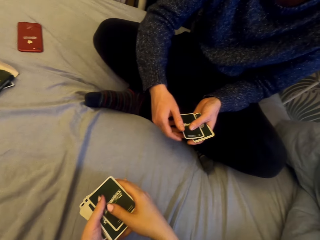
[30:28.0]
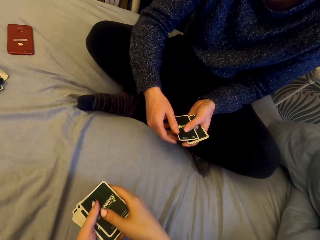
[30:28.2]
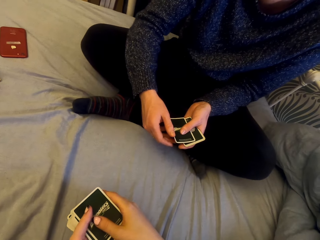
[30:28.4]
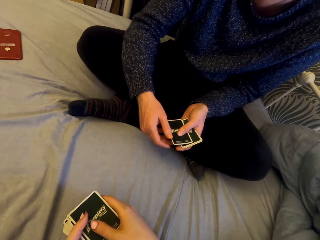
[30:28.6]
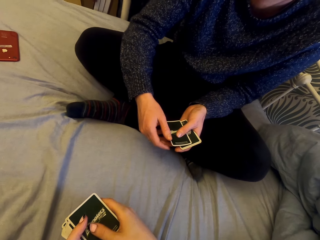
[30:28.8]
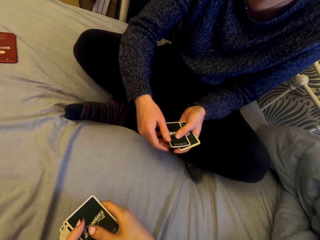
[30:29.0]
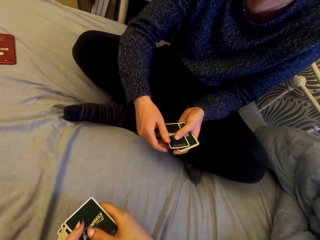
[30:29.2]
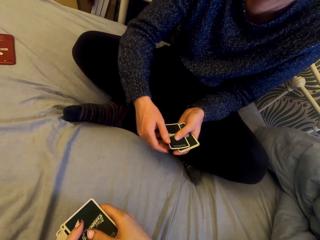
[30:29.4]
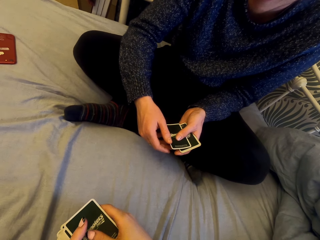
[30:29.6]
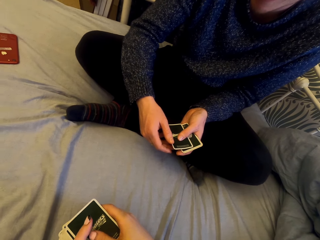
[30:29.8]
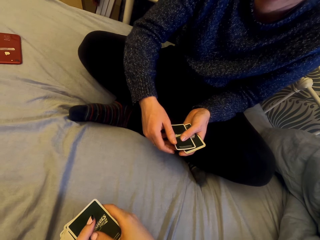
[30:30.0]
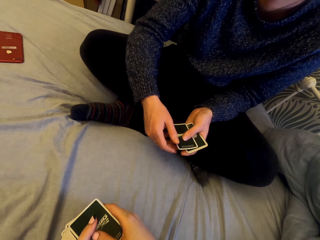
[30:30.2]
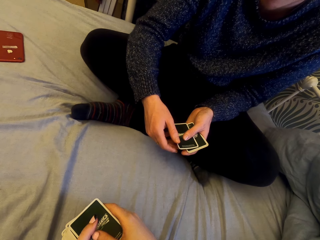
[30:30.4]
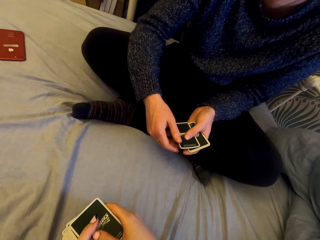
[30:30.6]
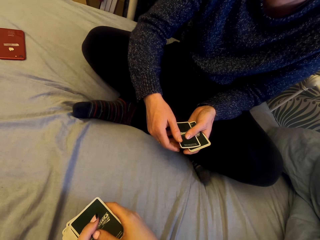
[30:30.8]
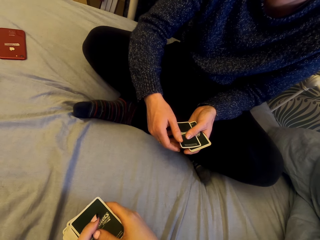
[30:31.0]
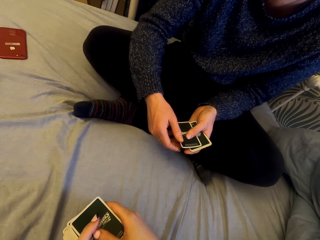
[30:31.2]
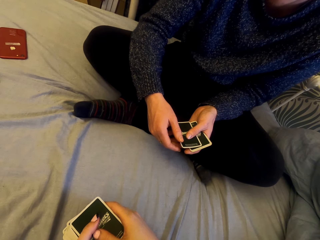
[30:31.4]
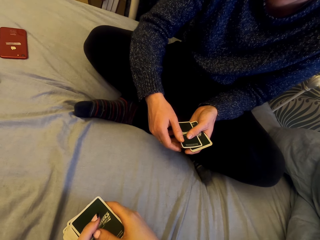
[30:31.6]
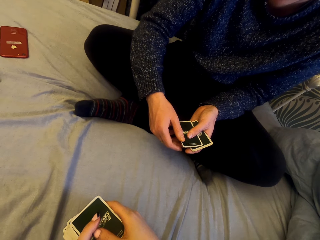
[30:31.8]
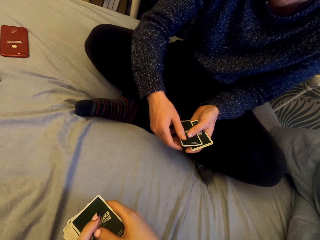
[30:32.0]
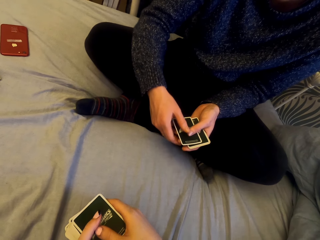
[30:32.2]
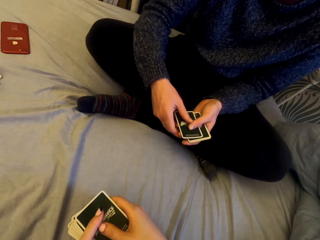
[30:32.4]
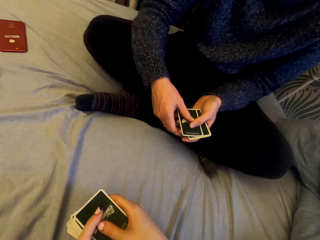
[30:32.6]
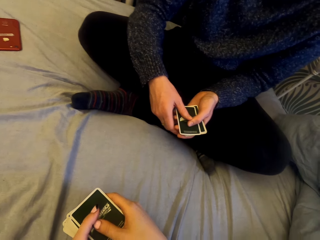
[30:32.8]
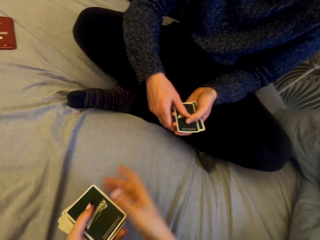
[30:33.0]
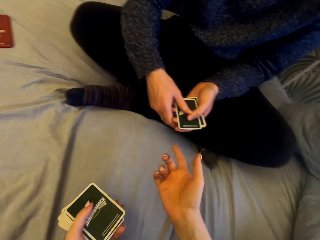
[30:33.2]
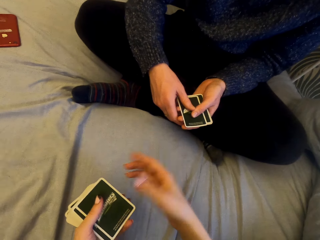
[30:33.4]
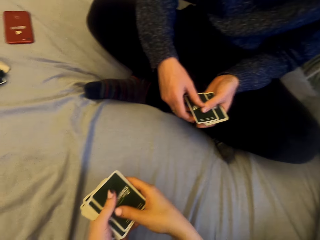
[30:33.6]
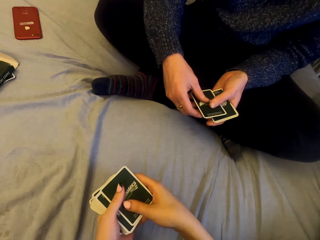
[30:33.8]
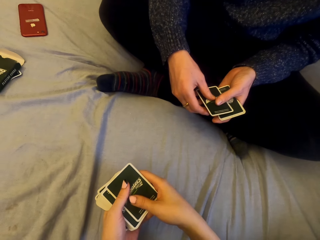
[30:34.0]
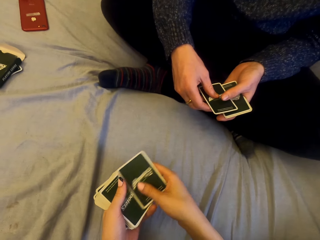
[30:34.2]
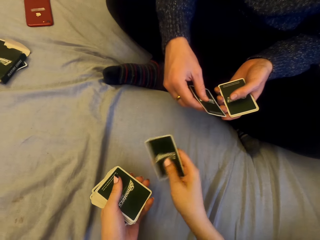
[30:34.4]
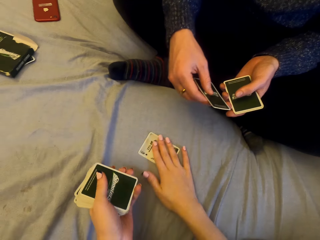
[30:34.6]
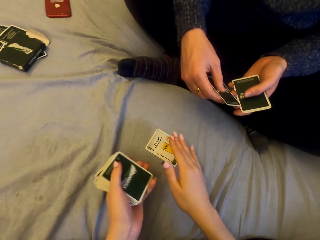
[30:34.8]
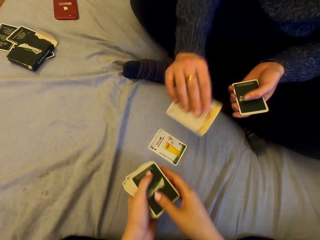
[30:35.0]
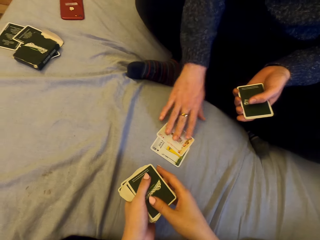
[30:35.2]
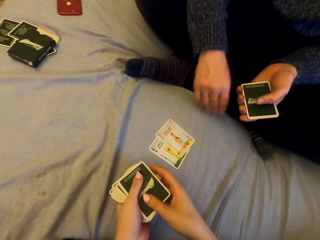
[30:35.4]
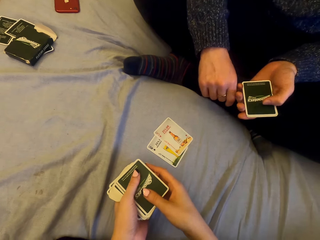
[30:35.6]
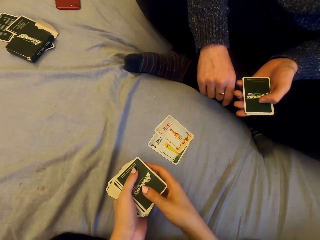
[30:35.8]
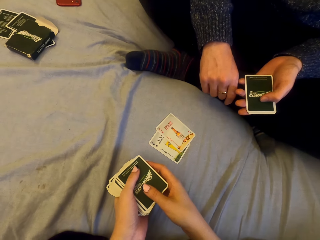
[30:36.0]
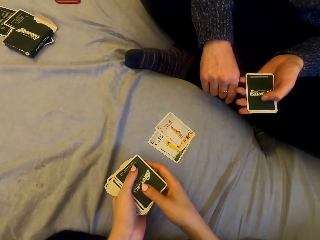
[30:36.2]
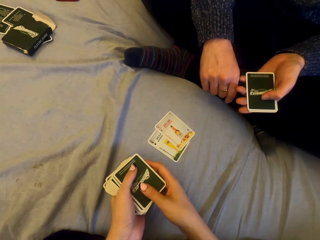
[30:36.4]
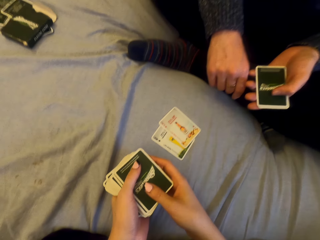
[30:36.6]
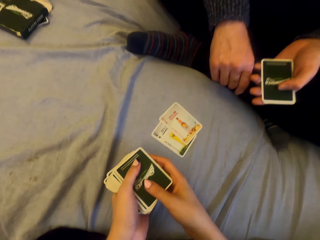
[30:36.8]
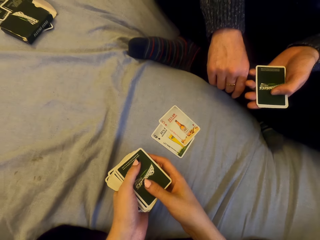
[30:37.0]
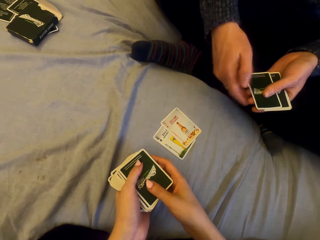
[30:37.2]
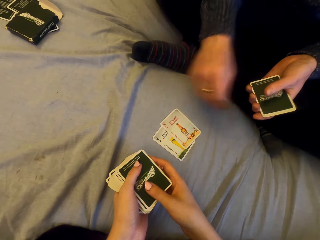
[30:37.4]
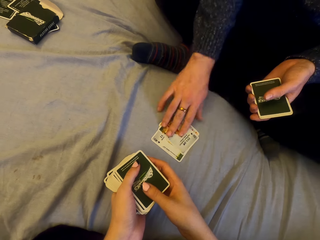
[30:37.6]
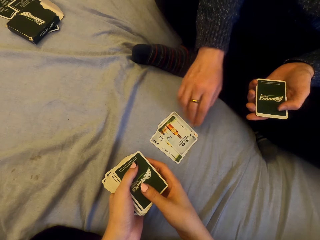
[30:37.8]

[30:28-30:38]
The camera wearer talks. They play cards with a man. They put the cards on the table. The man puts the card on the sheet.

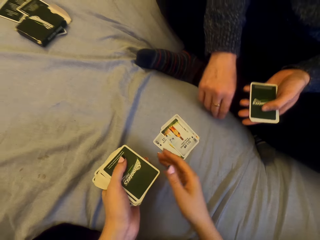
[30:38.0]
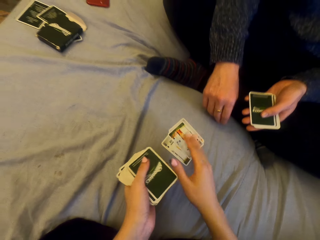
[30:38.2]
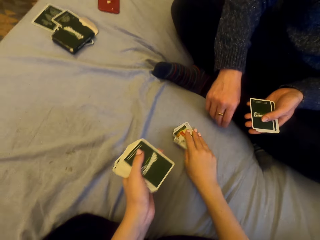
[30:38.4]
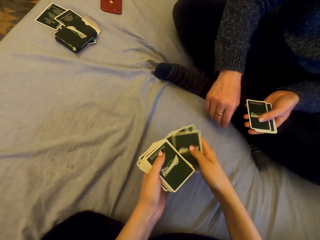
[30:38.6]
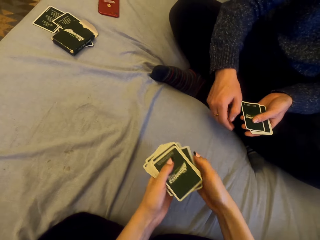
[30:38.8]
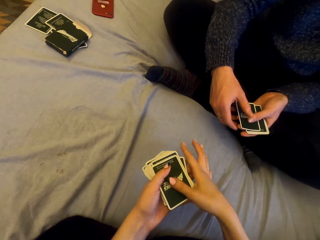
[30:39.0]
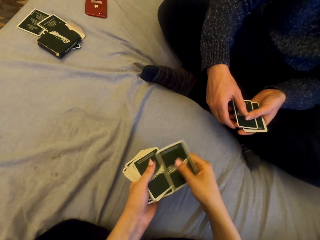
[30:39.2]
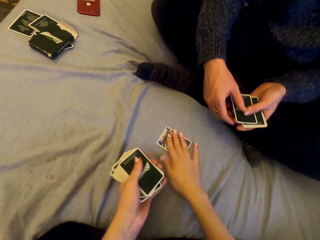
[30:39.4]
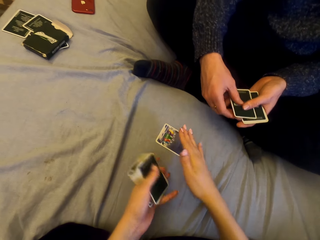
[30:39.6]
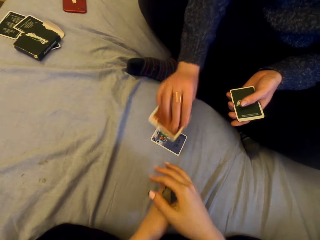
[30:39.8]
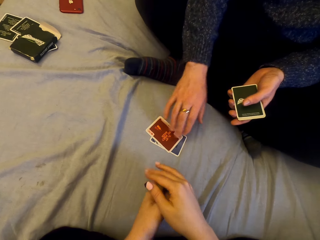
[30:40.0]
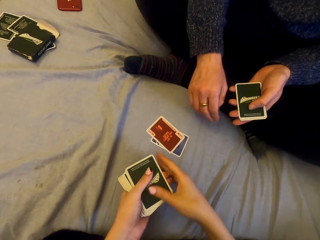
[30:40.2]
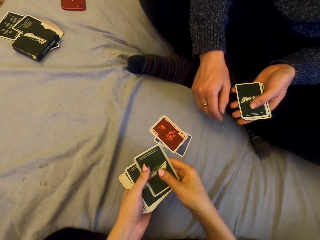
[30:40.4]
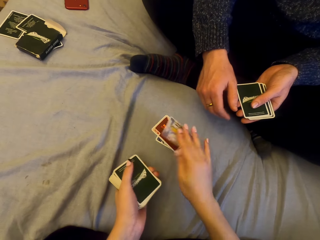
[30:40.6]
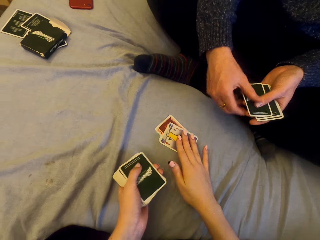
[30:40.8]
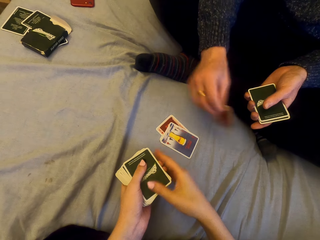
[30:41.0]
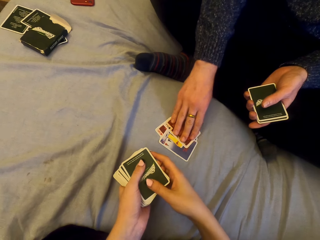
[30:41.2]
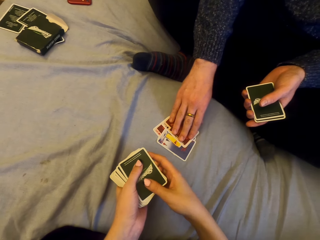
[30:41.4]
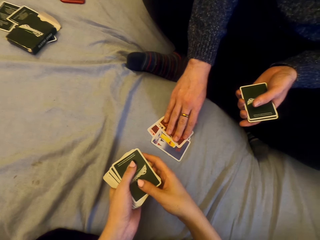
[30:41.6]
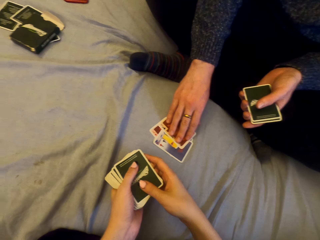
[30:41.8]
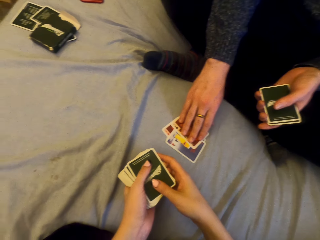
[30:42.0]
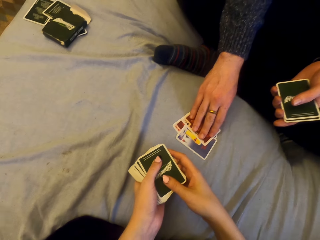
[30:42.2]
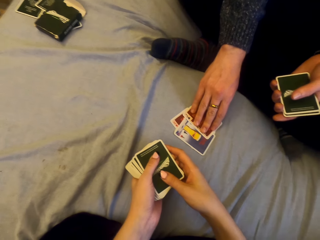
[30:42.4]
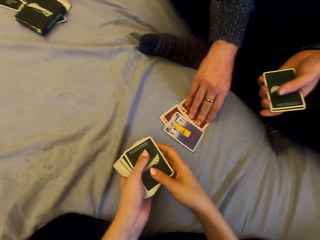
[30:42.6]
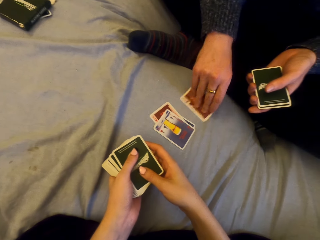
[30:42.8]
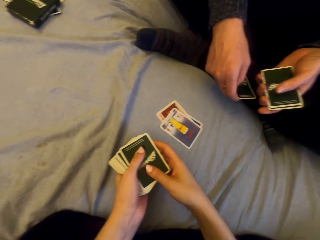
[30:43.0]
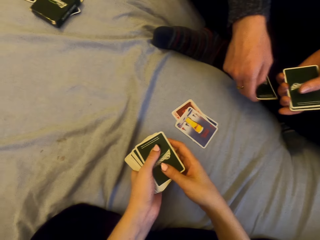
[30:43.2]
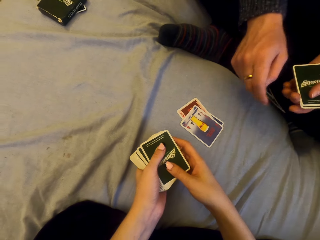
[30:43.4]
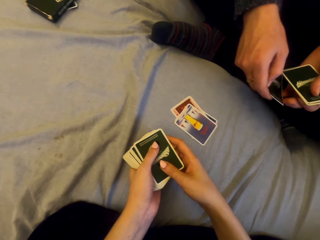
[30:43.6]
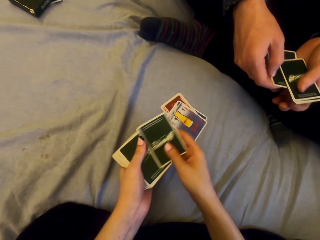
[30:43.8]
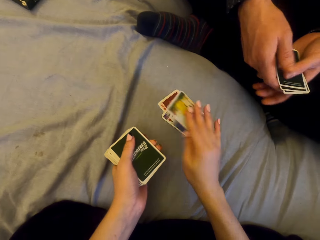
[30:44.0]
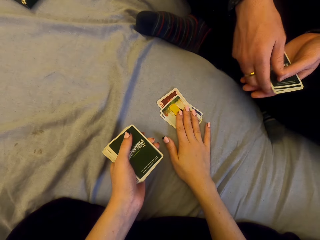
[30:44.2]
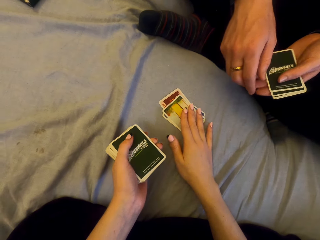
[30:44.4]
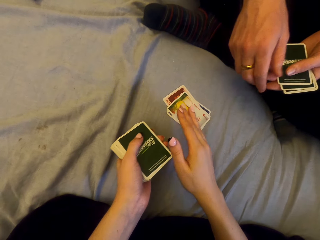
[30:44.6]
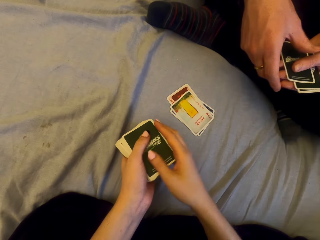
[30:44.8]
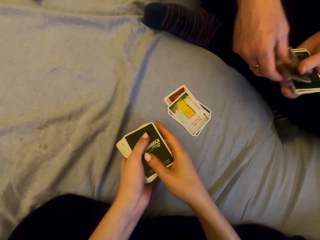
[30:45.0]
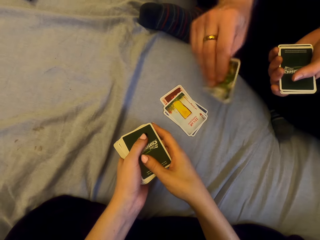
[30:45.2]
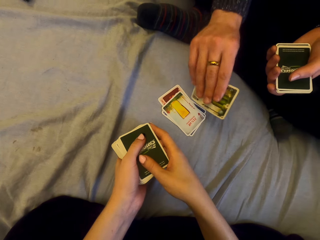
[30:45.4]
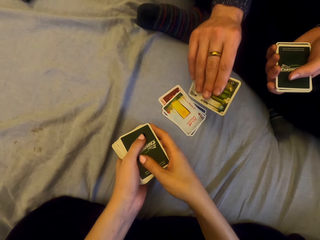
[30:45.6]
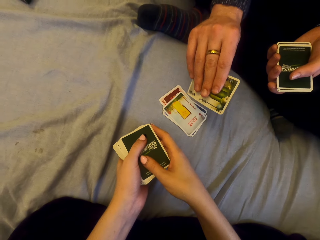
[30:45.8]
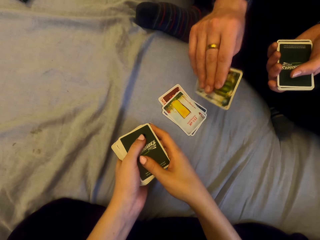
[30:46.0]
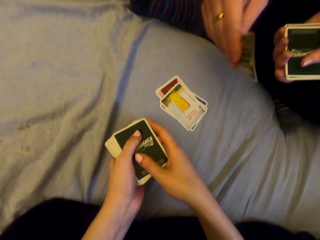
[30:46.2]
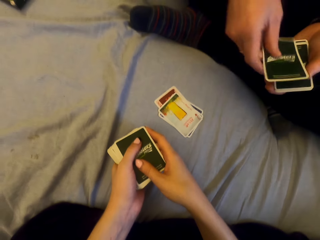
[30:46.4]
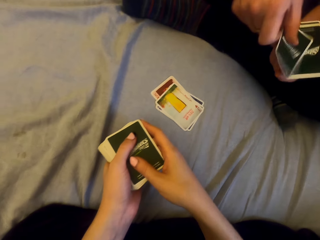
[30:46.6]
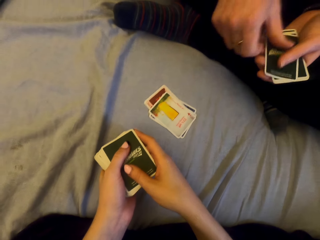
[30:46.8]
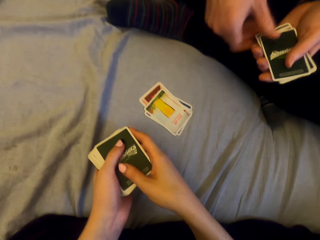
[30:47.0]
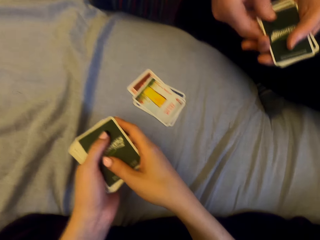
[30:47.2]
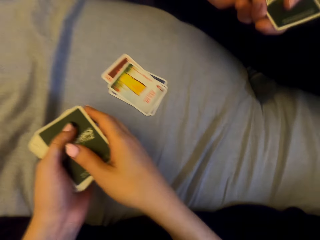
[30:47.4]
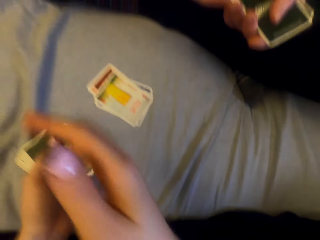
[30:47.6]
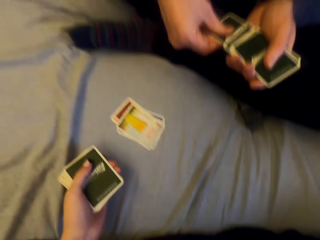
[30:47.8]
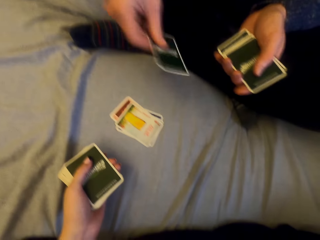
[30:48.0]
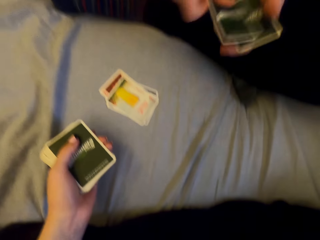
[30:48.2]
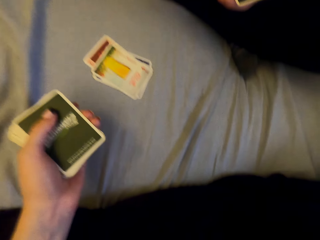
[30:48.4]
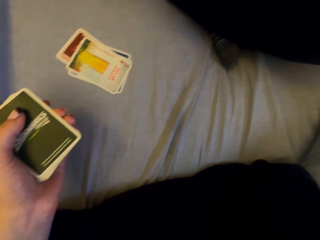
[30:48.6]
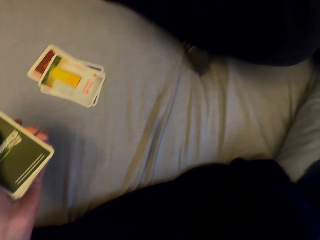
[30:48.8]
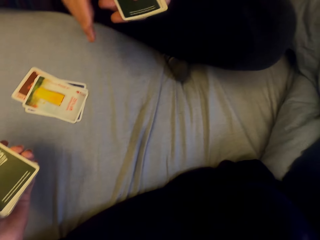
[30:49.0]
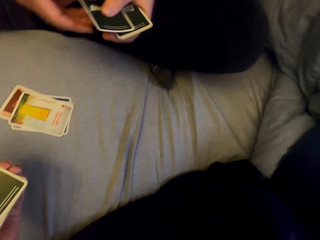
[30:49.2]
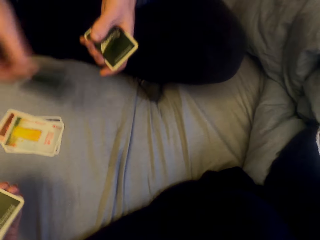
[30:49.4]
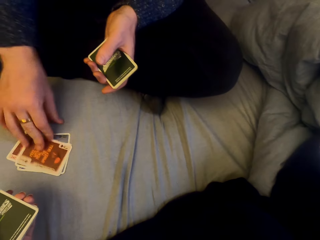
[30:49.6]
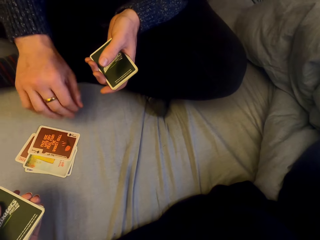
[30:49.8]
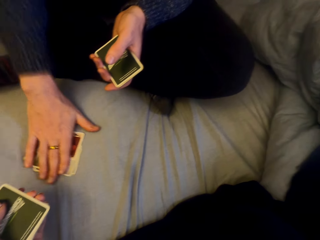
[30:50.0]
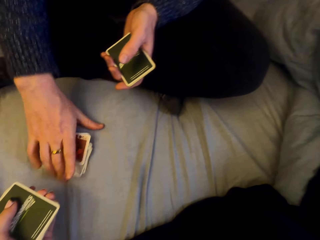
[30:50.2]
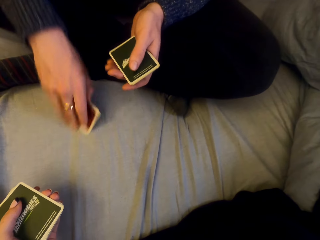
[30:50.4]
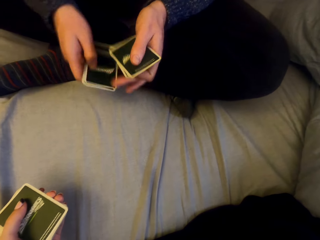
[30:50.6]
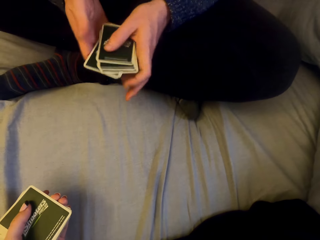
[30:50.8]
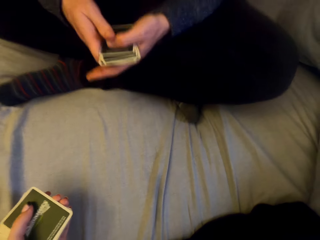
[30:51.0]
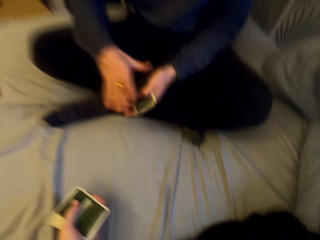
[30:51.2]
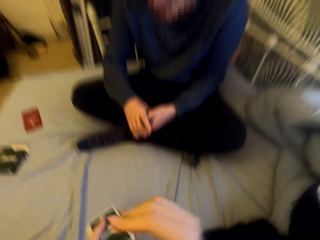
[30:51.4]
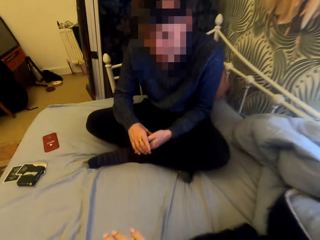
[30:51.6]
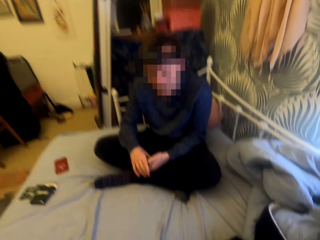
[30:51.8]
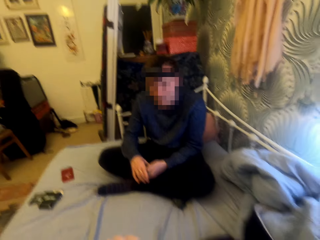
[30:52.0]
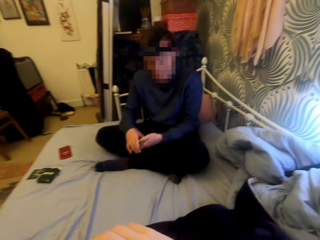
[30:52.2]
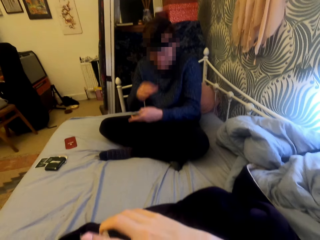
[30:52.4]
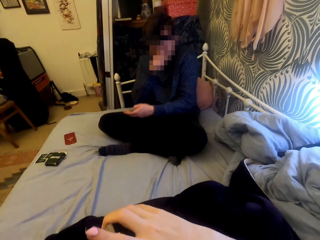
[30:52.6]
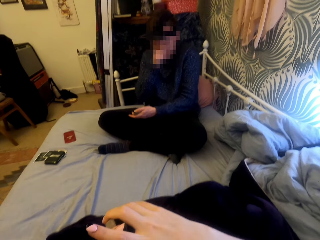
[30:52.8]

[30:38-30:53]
The man puts the card on the sheet. The camera wearer picks the cards. They play cards with the man. They put the card on the sheet. The man puts the card on the sheet. The camera wearer puts the card on the sheet. The man puts the card on the sheet, takes the card back, puts the card on the sheet, and picks the card. The camera wearer talks with the man. The man puts the card on the sheet and picks the cards.
